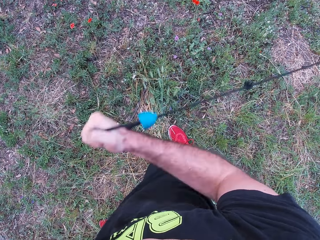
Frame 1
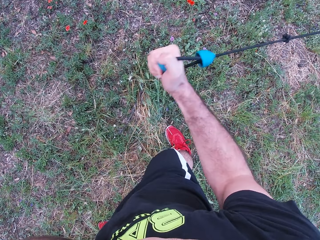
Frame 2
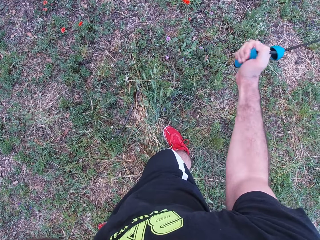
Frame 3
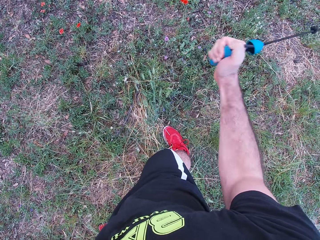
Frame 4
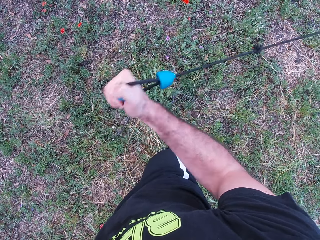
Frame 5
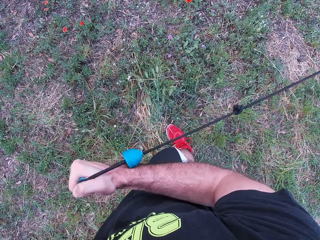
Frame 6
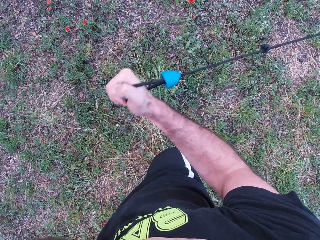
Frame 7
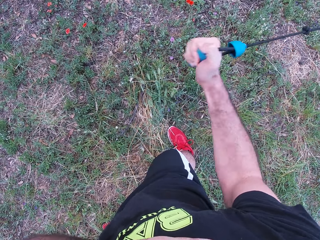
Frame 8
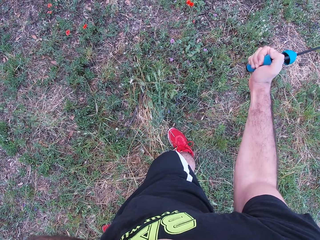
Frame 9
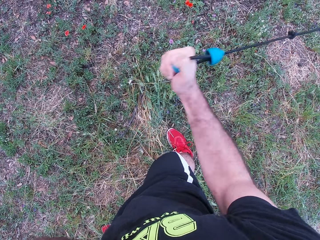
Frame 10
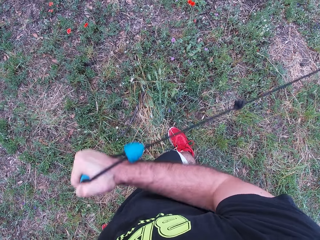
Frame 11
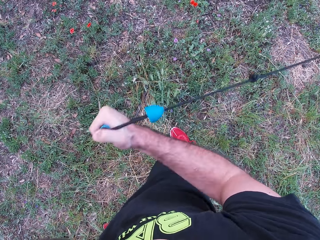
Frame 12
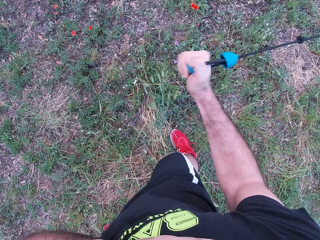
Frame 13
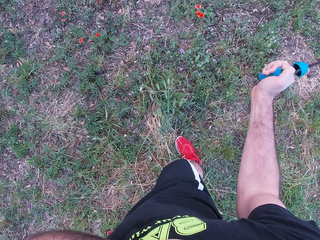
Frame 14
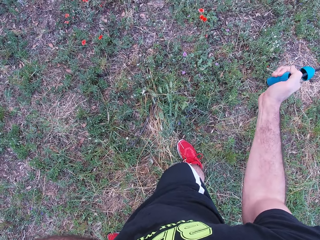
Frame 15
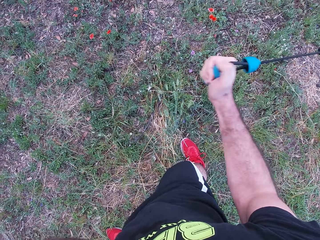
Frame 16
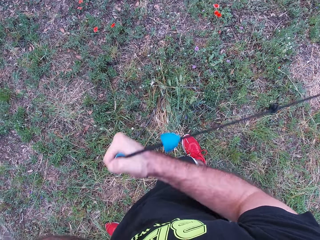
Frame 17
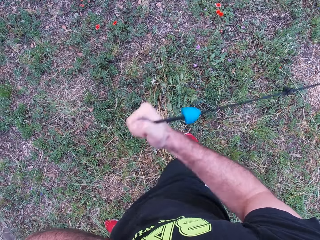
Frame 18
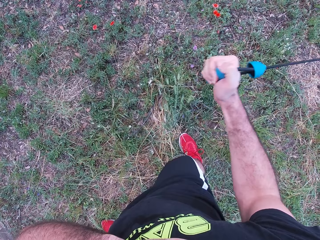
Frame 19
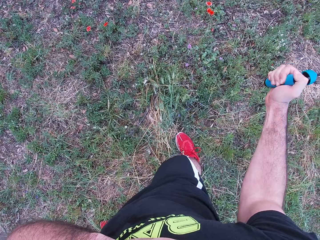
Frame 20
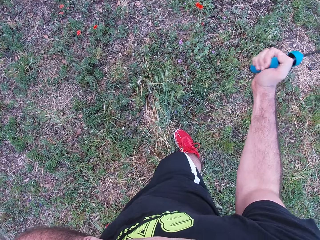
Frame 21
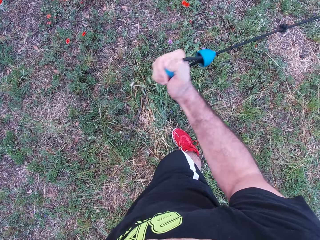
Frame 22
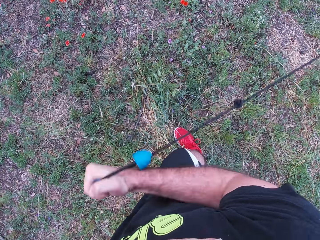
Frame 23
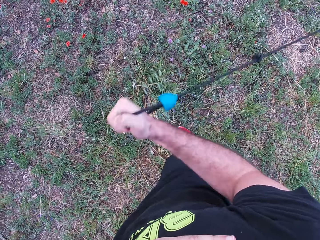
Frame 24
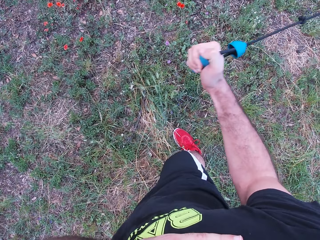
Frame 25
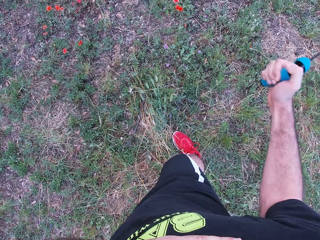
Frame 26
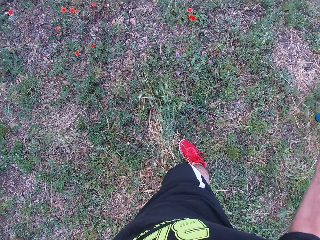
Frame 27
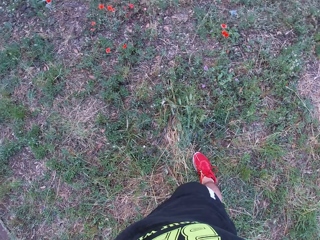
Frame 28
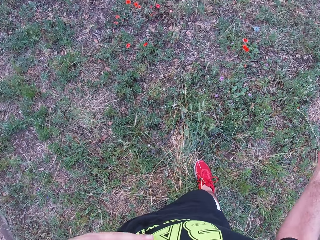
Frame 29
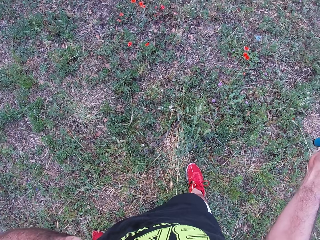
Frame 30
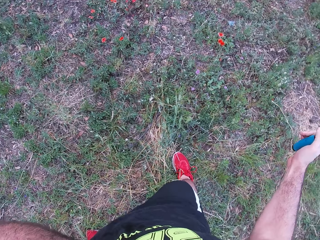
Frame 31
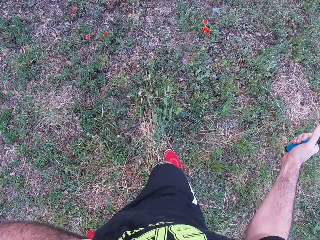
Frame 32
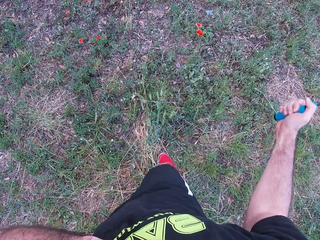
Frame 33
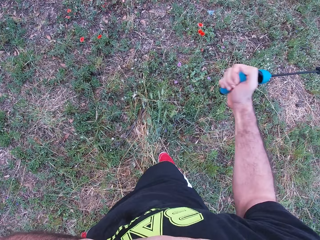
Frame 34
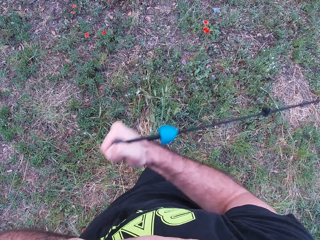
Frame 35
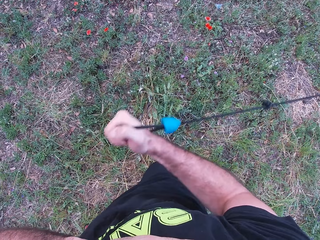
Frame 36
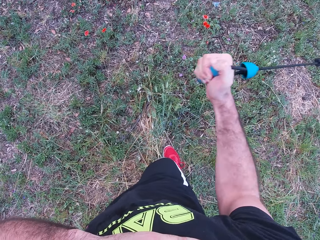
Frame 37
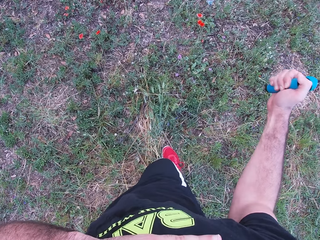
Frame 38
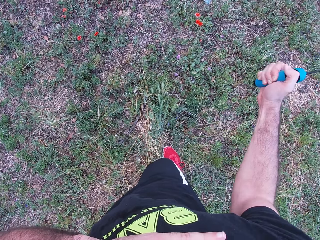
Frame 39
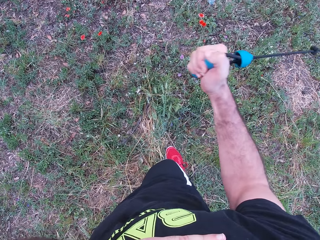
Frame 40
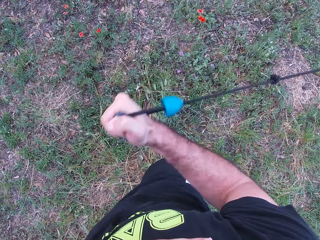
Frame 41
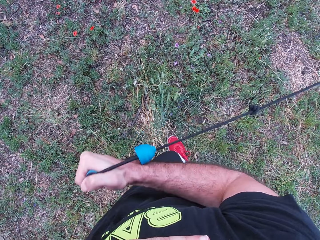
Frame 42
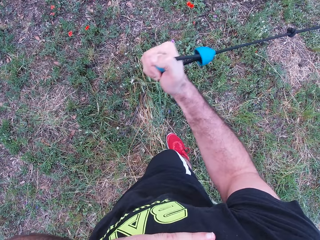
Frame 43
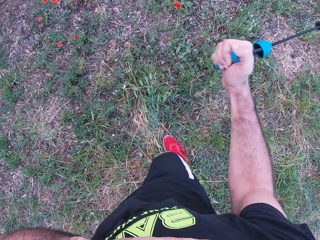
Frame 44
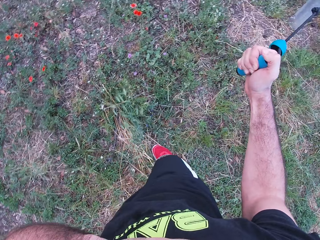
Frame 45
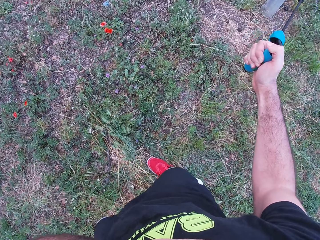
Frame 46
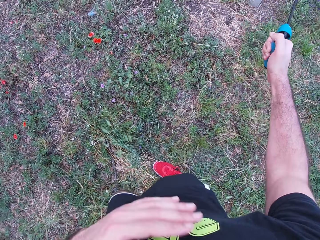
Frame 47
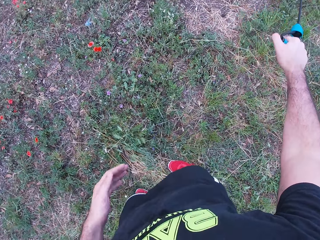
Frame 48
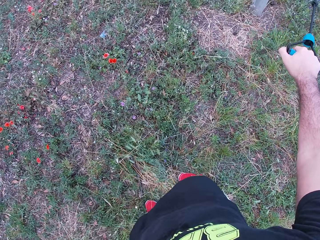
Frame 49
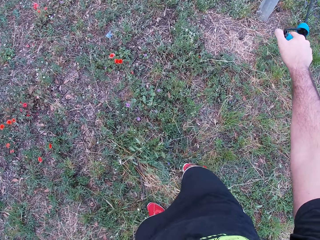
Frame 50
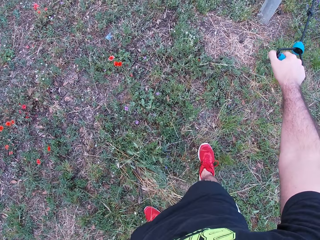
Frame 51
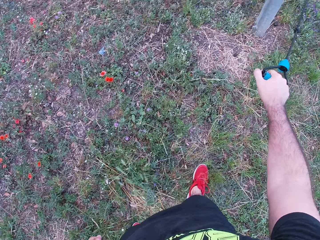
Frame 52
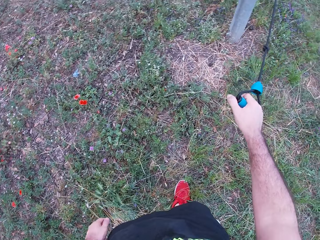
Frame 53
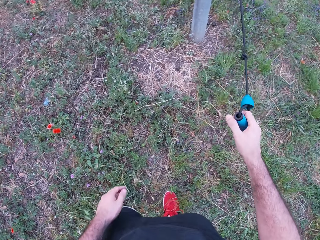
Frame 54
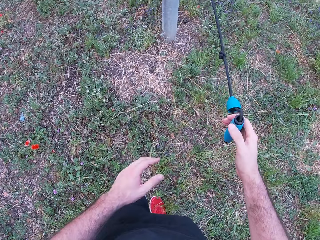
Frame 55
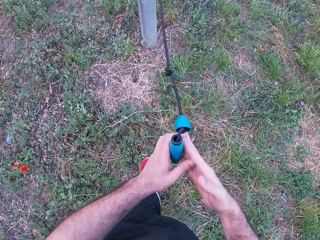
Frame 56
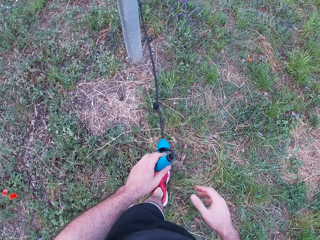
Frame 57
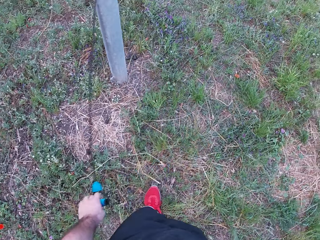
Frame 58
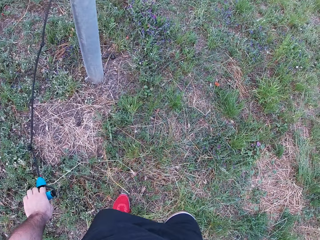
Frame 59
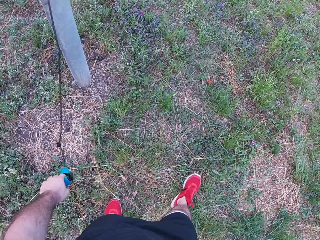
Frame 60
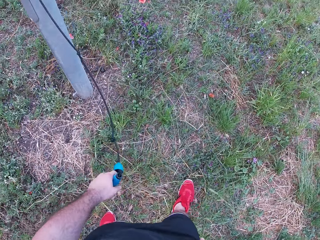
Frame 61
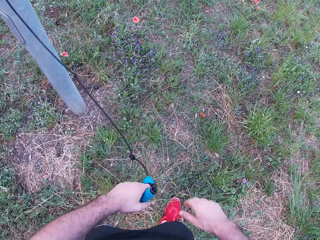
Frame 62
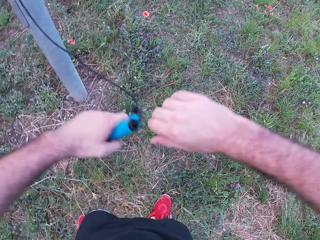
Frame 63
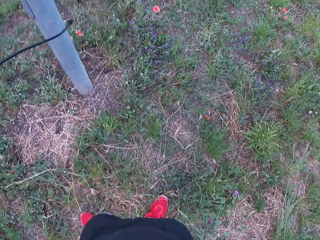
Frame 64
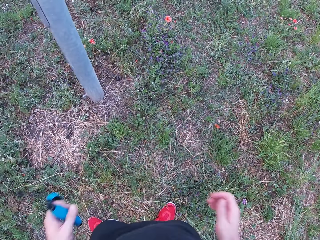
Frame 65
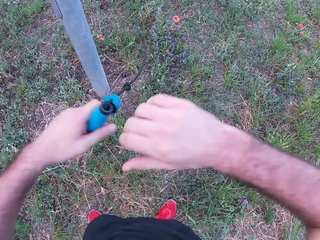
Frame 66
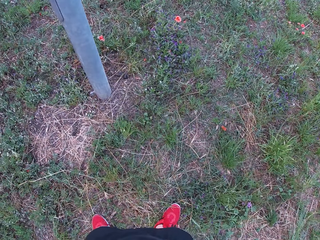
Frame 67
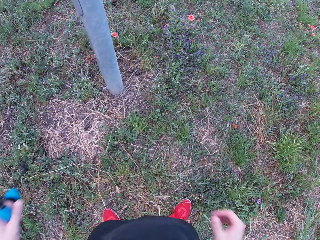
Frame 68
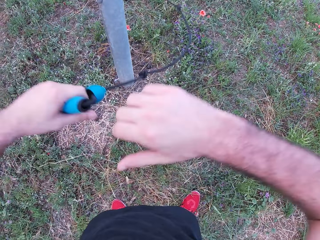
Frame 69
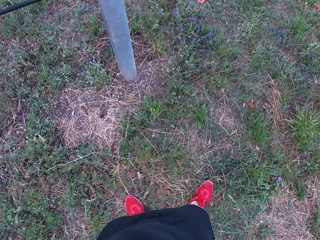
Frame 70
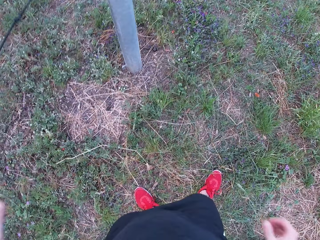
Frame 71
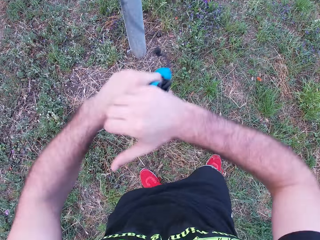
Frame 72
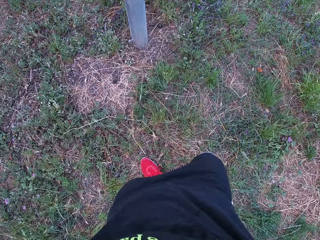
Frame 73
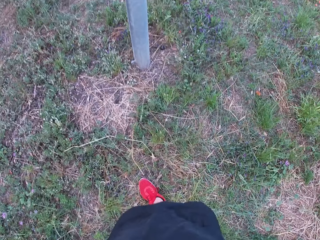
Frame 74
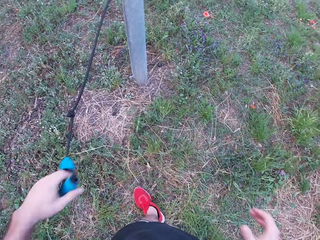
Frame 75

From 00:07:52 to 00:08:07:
The camera wearer looks at the ground. They pull the rope with the right hand. They move the left hand and make a step. They transfer the rope to the right hand. They walk around and stretch both hands.

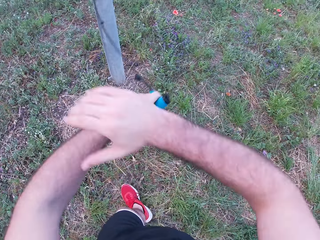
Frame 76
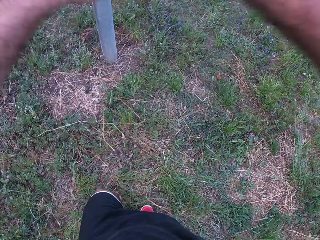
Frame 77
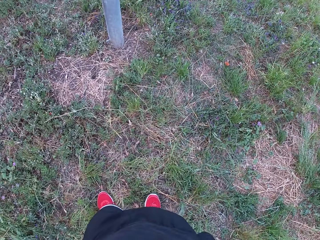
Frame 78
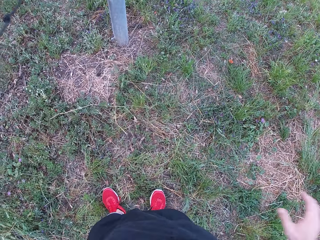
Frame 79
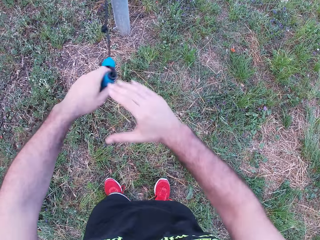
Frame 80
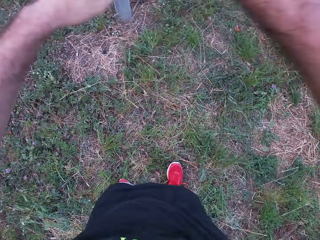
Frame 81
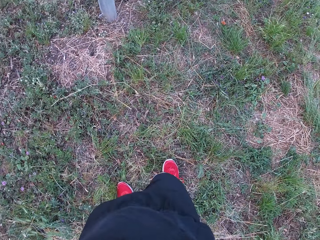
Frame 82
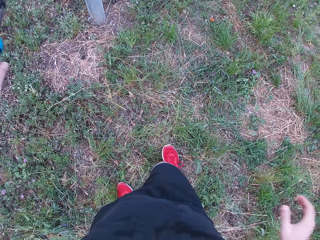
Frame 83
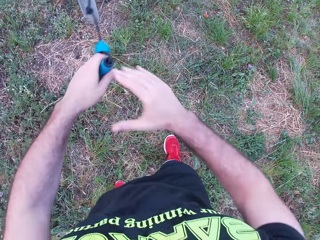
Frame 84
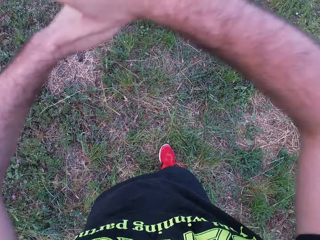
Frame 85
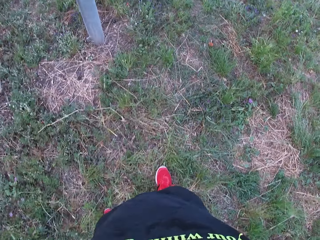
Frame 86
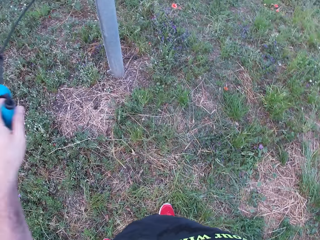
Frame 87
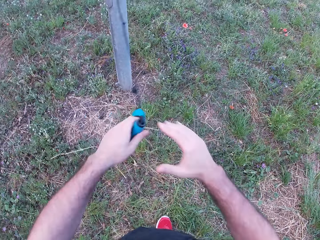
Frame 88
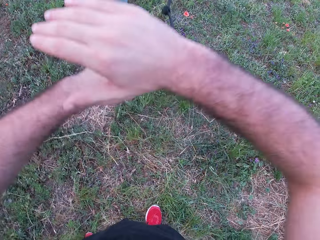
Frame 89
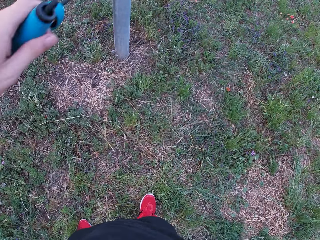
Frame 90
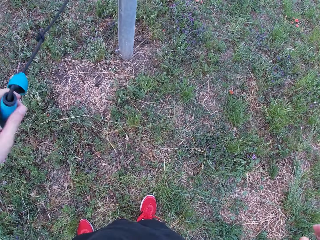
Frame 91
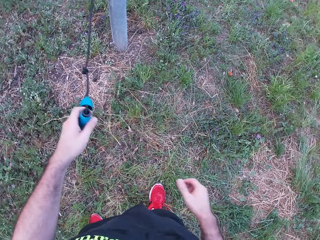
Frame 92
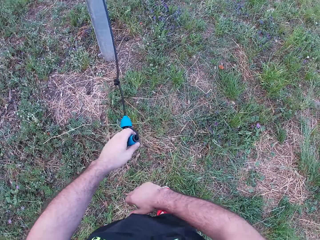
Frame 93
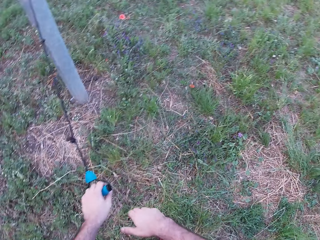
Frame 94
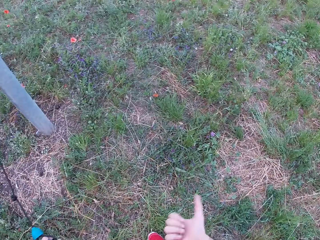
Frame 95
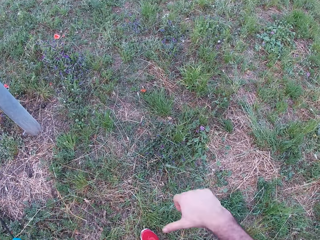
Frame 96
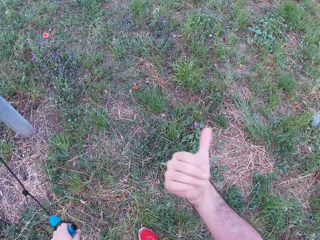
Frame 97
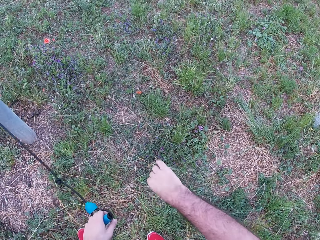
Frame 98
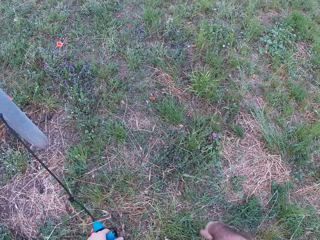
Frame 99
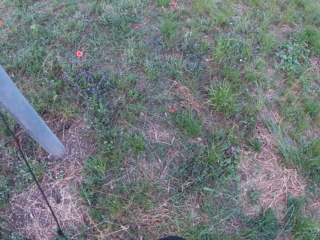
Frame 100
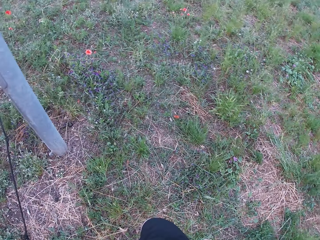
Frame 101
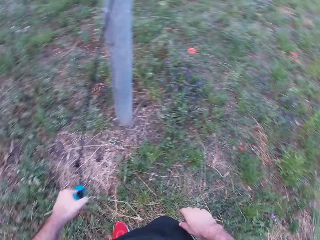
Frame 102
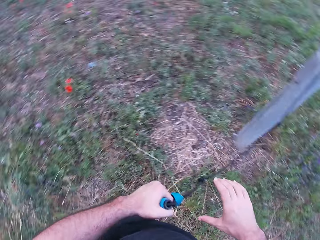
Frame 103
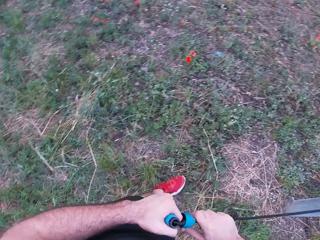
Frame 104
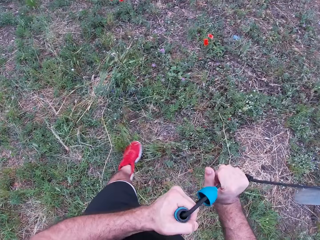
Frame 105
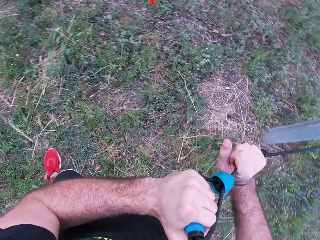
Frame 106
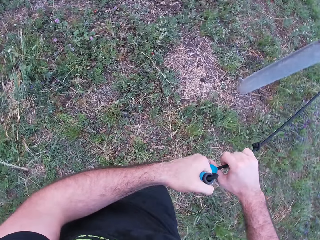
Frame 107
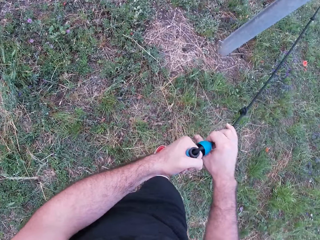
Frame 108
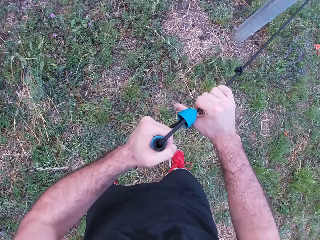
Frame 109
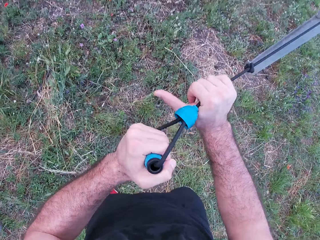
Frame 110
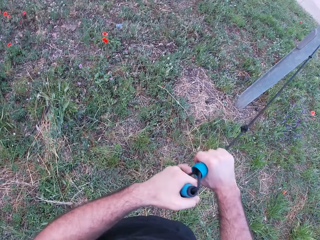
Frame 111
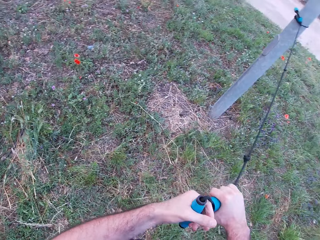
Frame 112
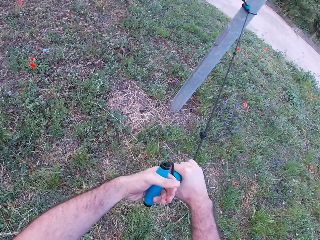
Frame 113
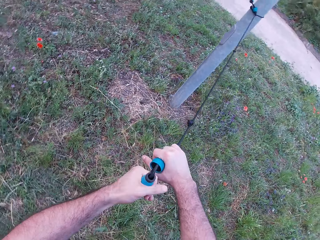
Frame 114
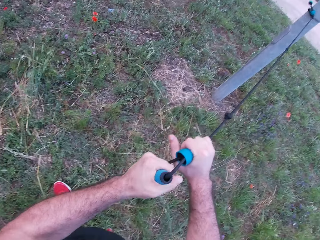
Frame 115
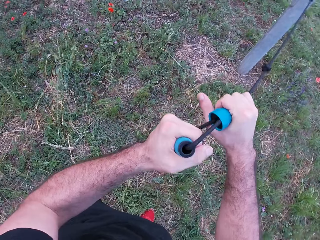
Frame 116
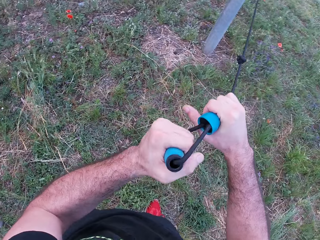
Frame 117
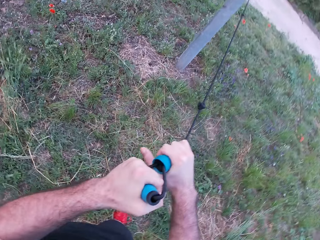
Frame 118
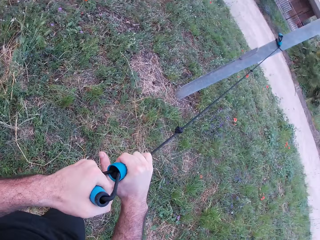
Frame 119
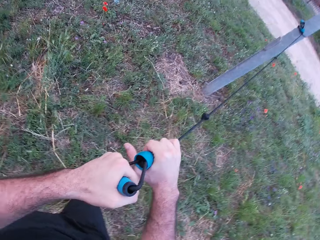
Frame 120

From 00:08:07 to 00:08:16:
The camera wearer drops both hands. They shake the right hand. They look at the ground. They pull the rope with both hands.
